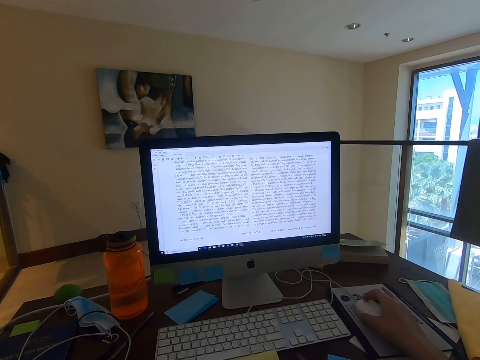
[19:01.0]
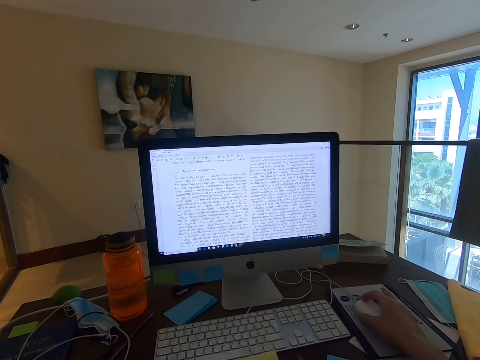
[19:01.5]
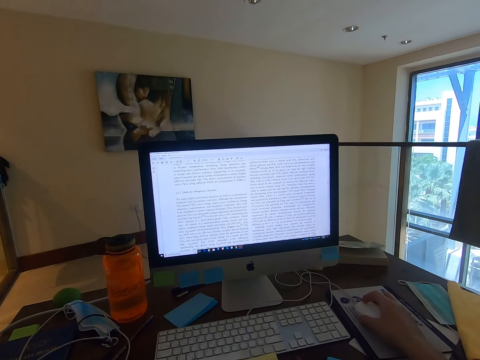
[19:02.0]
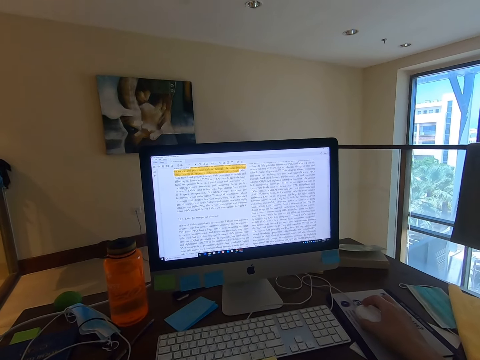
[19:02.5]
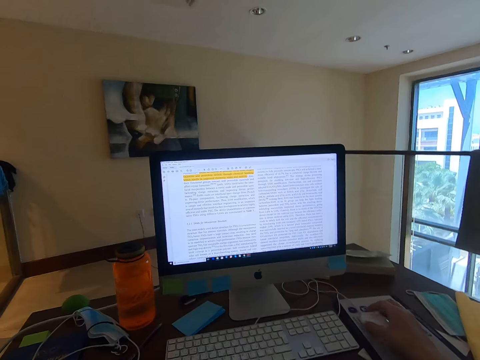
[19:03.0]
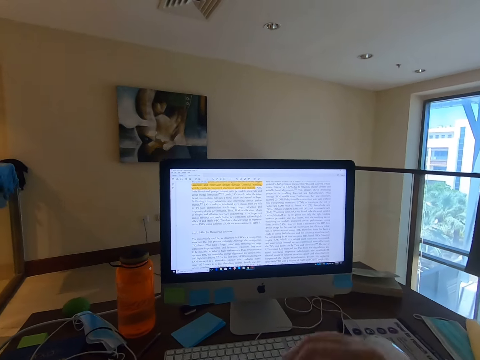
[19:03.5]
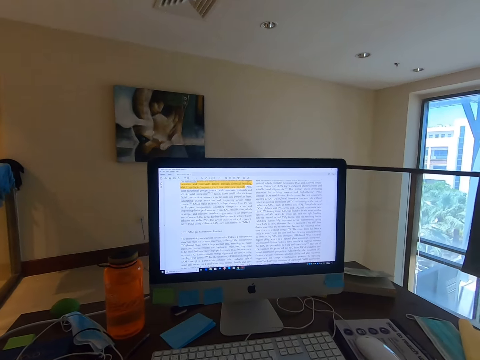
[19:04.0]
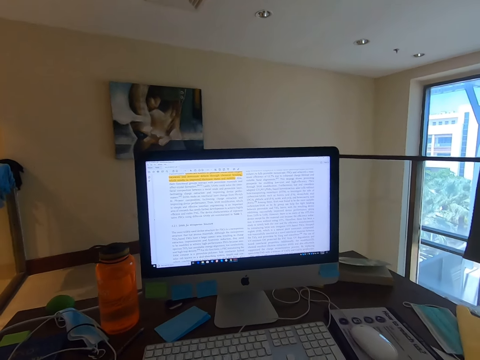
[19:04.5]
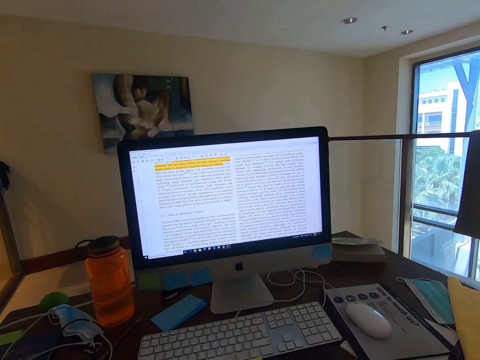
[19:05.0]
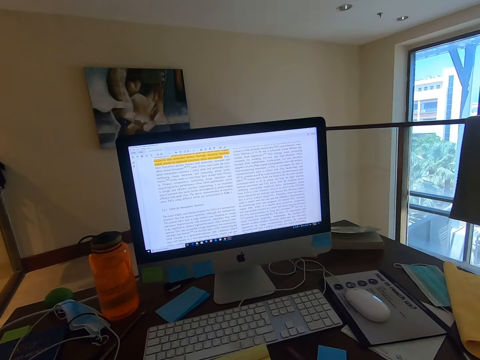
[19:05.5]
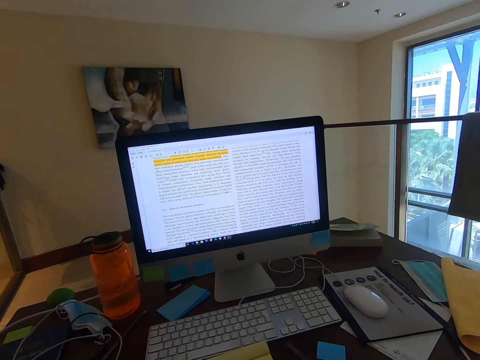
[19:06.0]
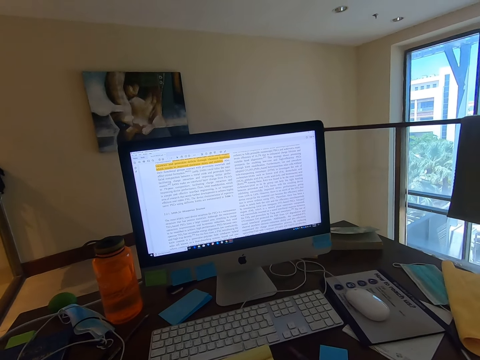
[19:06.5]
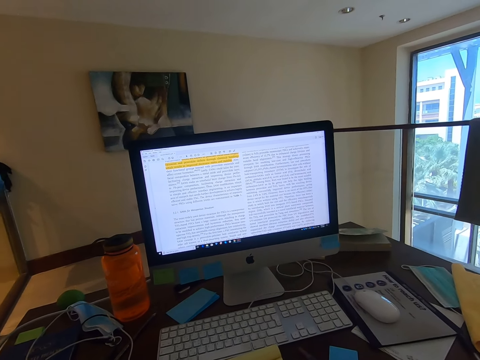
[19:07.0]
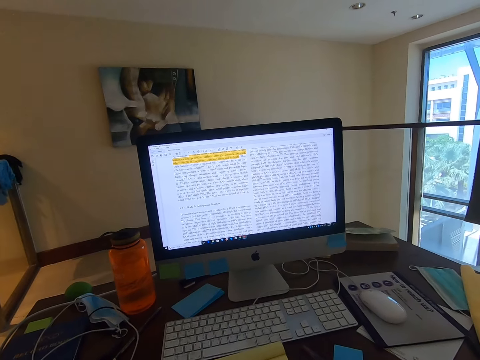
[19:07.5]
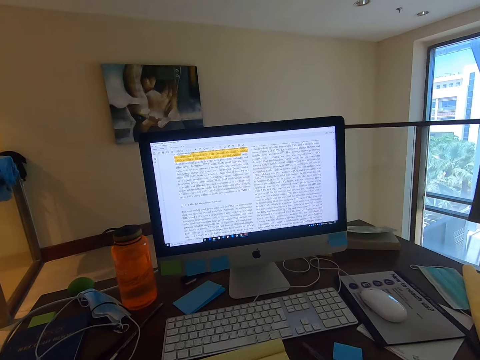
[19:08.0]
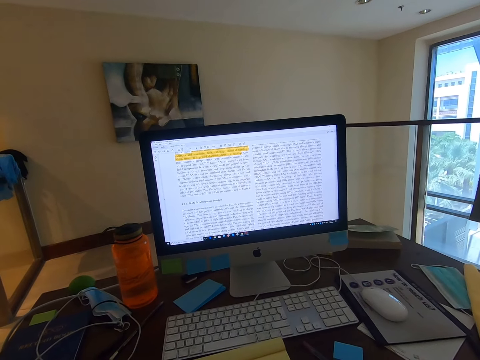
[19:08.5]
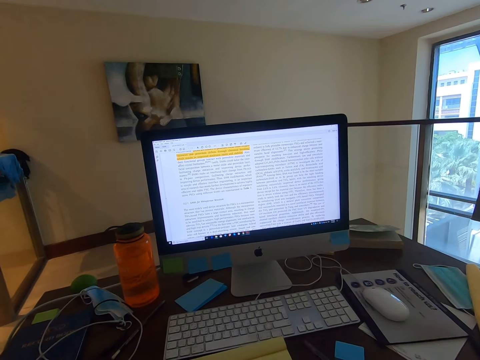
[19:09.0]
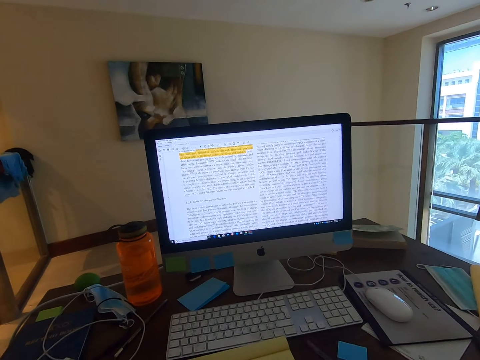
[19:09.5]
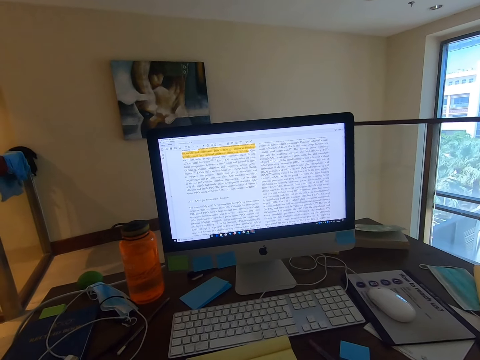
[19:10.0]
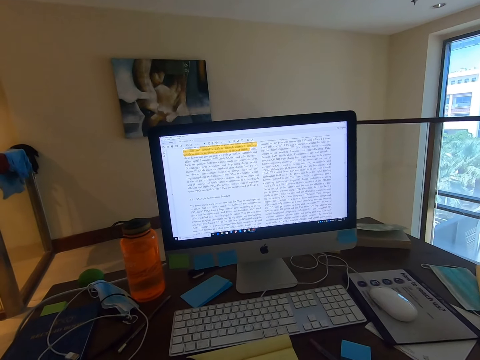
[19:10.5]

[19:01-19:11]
The camera wearer lets go of the mouse. They stare at the computer's screen. They lift a hand.

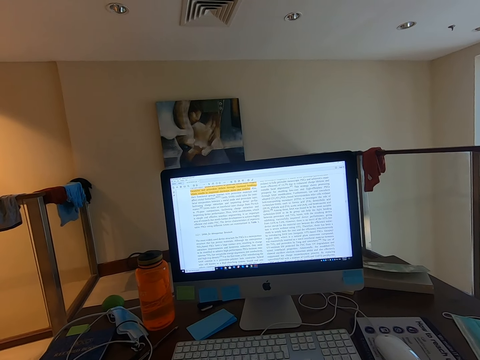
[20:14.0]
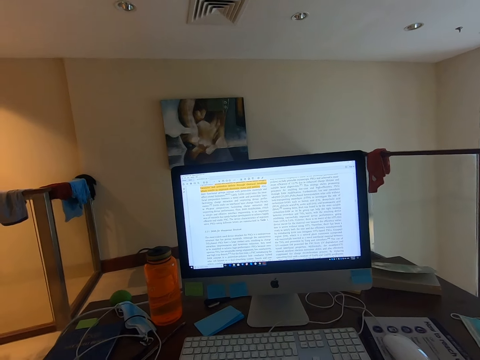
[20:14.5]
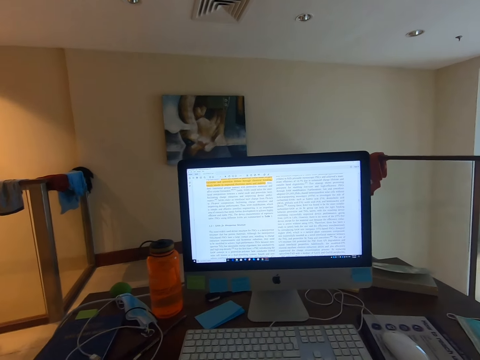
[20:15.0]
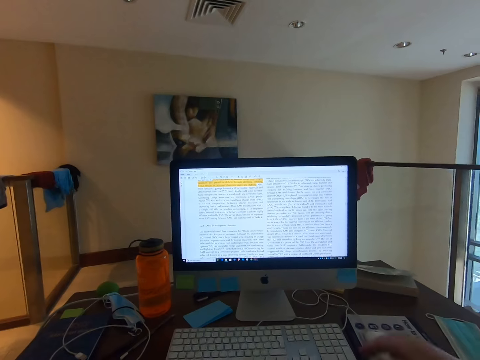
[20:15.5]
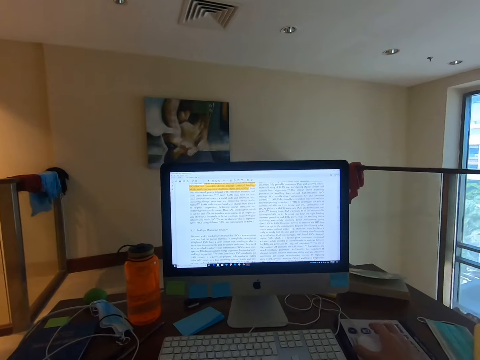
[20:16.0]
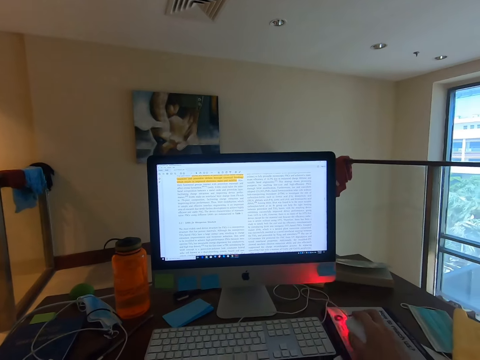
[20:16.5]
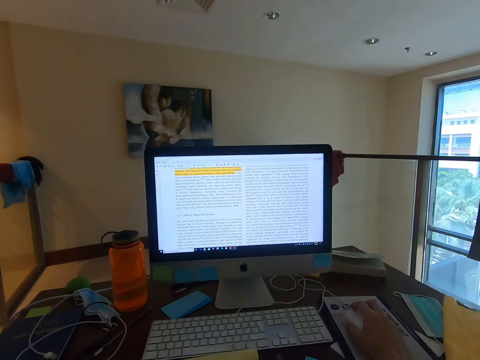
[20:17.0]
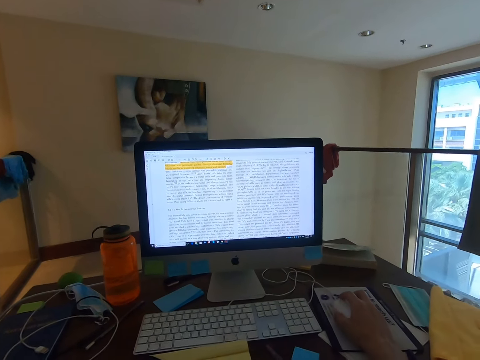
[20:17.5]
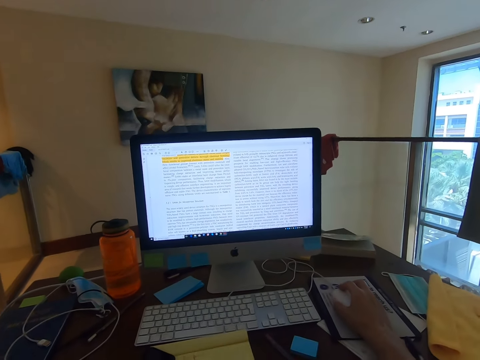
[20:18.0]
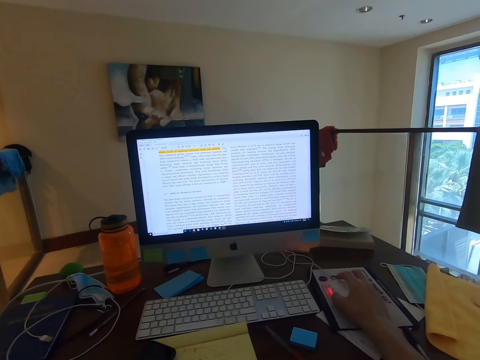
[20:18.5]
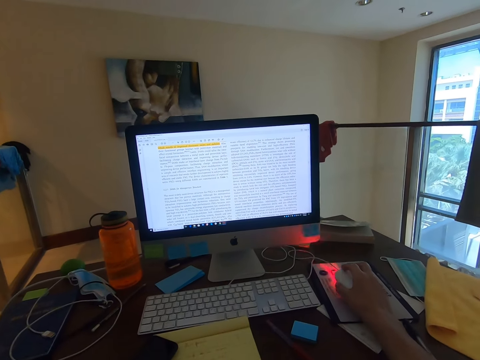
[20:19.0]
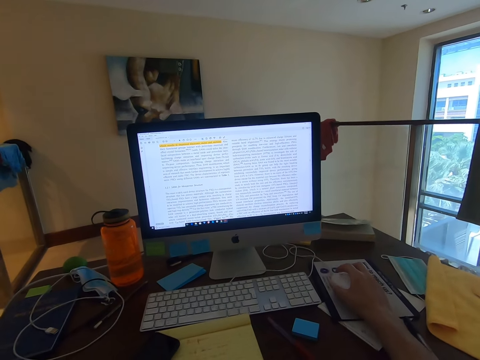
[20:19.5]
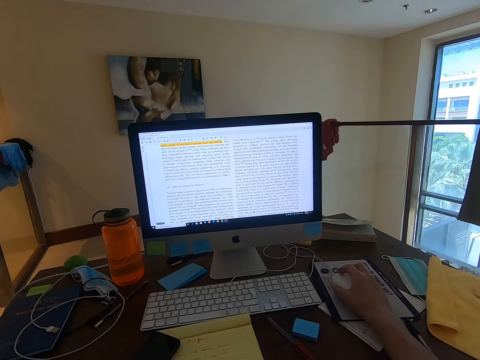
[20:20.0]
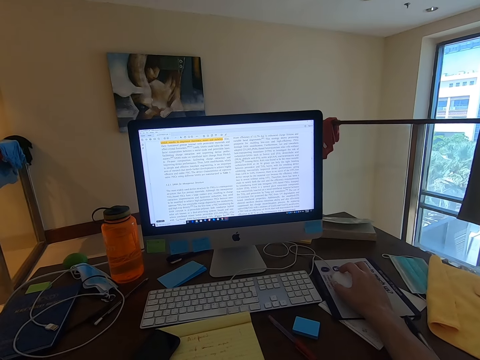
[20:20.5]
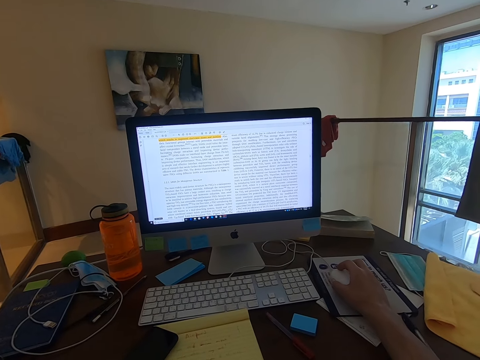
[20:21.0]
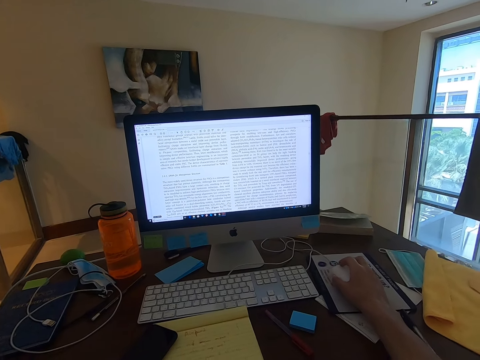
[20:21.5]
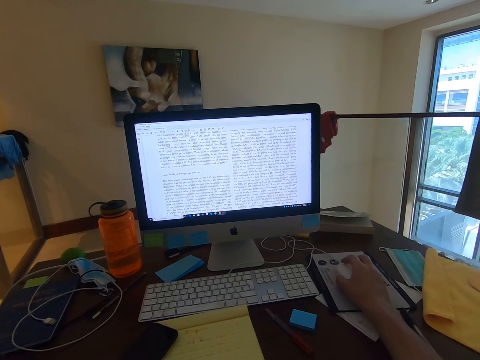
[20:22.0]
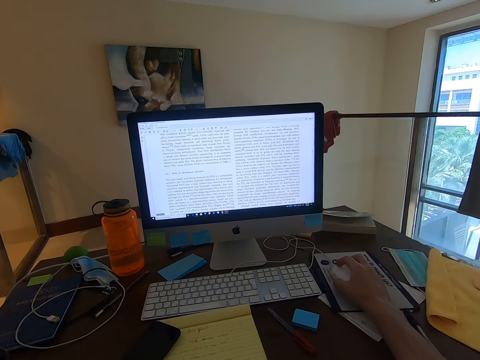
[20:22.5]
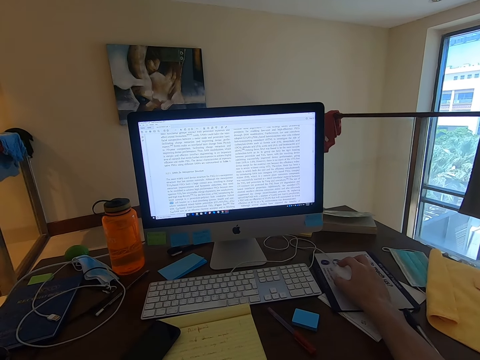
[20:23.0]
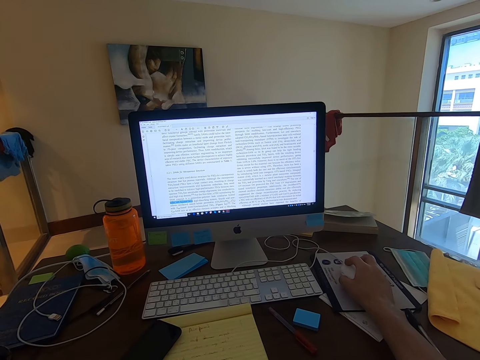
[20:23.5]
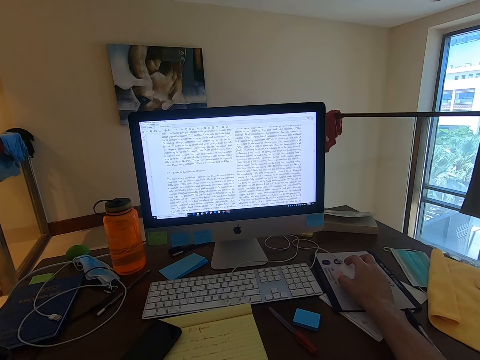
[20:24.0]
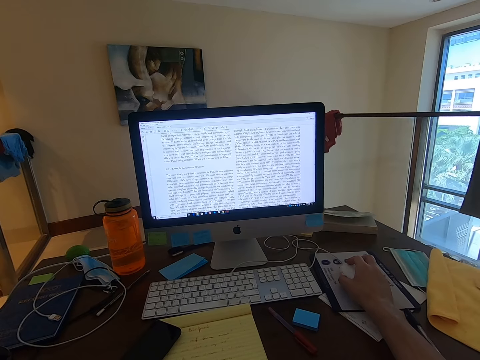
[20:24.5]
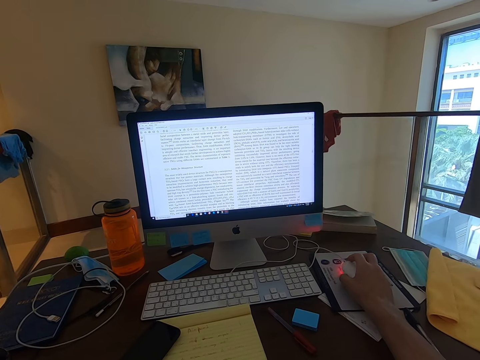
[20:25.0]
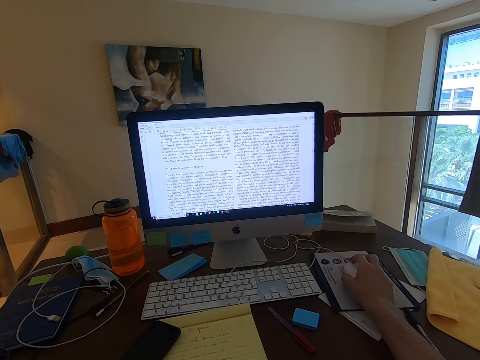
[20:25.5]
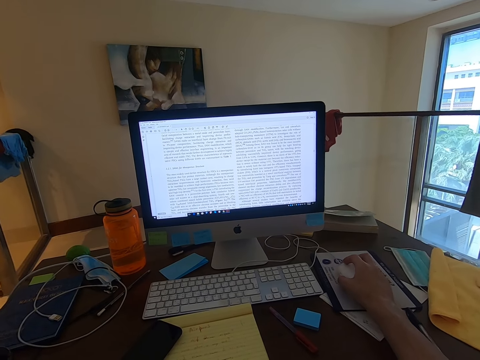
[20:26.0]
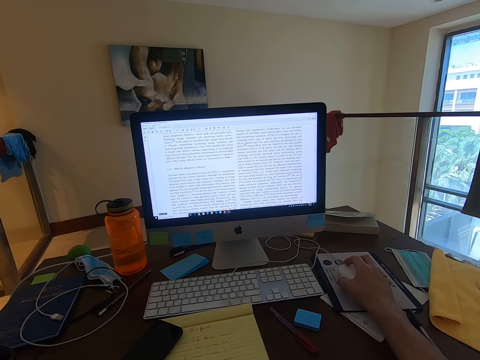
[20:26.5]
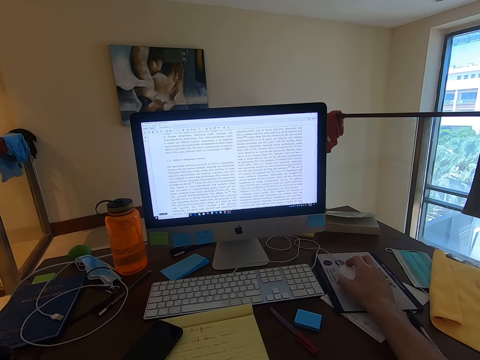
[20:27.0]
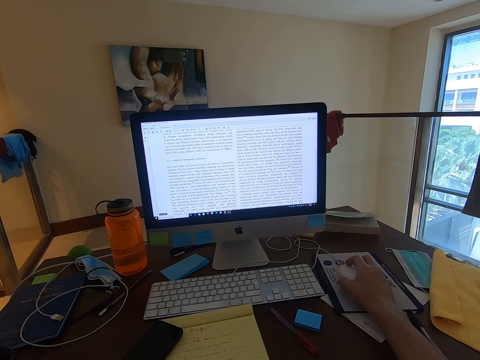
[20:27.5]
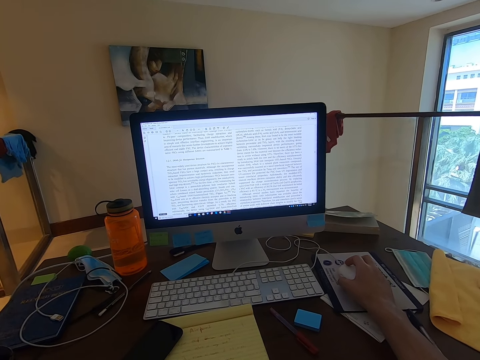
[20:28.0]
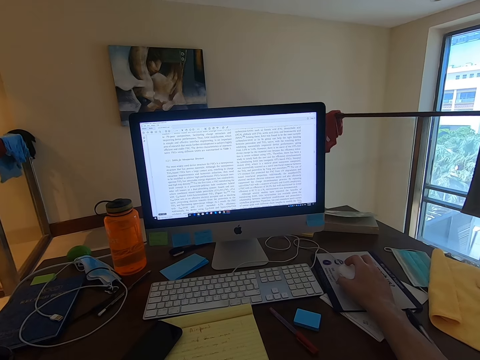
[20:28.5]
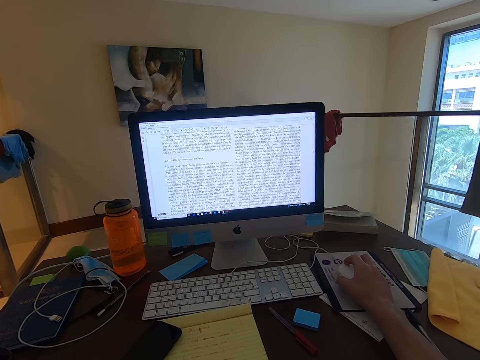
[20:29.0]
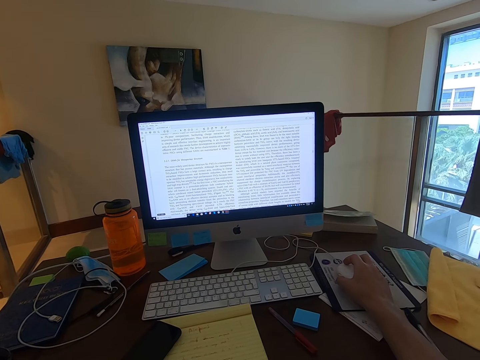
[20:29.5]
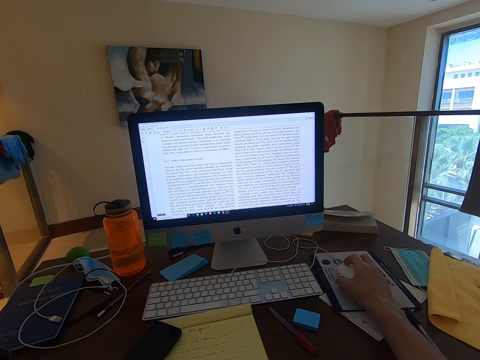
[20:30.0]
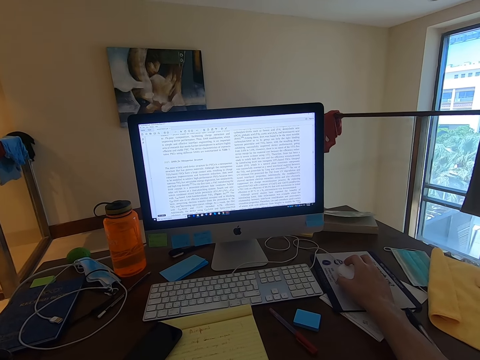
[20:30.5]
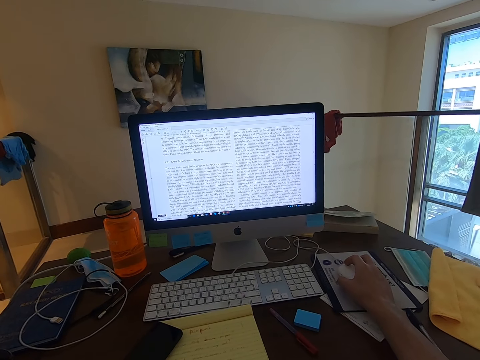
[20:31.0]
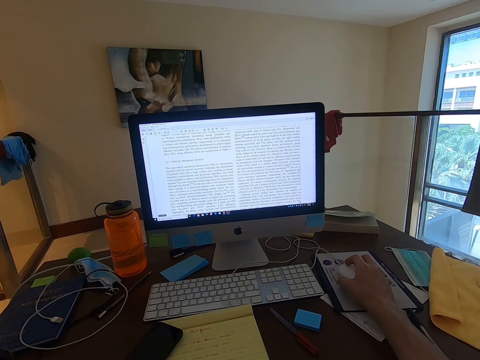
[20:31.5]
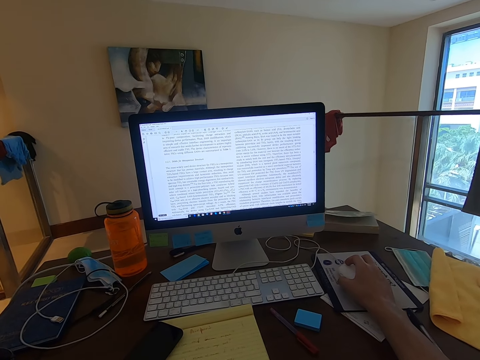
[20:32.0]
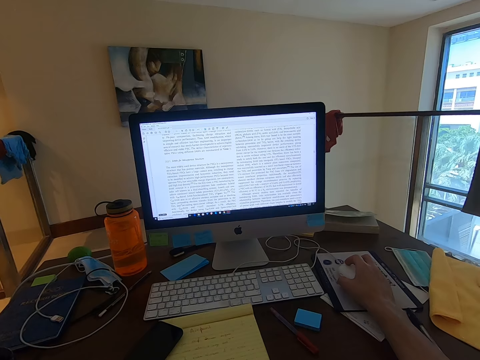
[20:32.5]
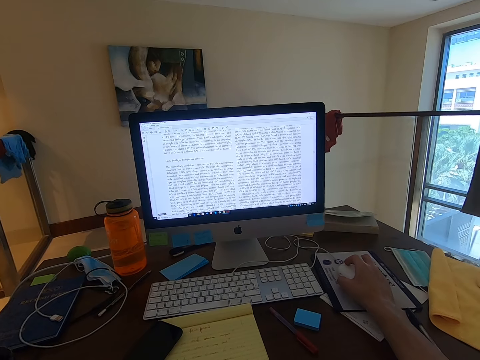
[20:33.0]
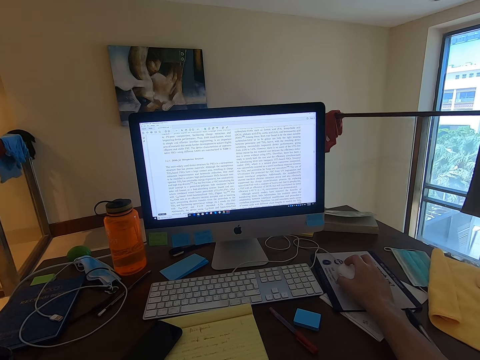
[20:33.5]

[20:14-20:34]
The camera wearer holds the mouse. They use the mouse. They stare at the computer's screen. They operate the computer. They stare at the computer's screen.
